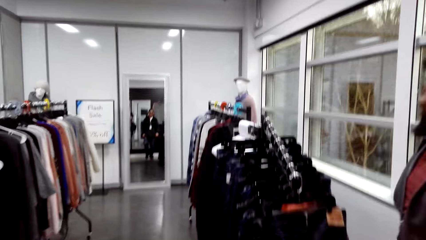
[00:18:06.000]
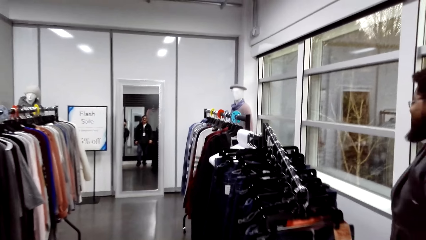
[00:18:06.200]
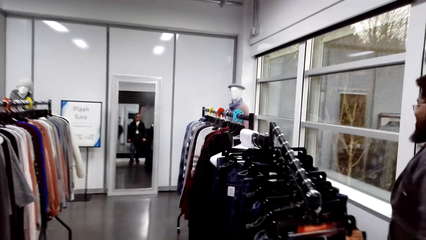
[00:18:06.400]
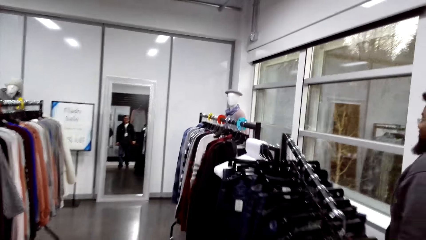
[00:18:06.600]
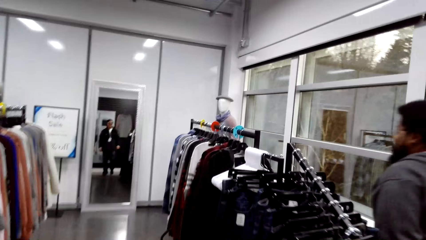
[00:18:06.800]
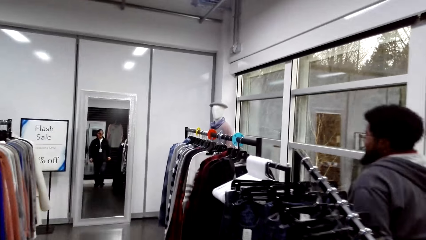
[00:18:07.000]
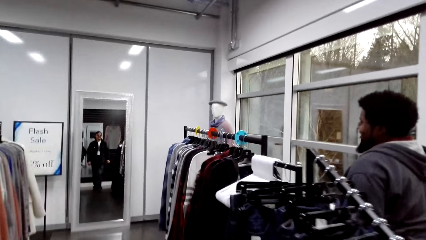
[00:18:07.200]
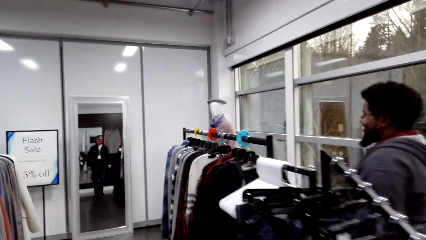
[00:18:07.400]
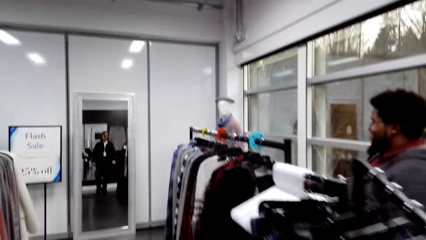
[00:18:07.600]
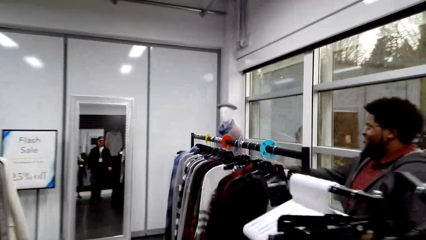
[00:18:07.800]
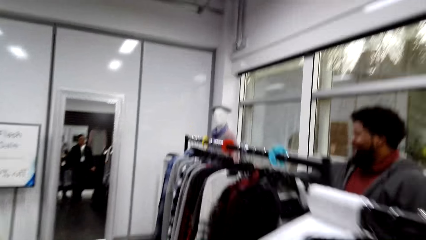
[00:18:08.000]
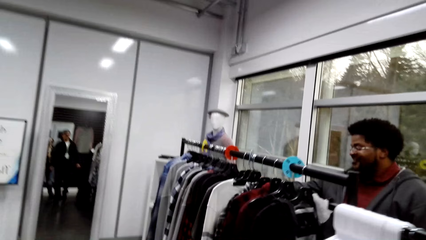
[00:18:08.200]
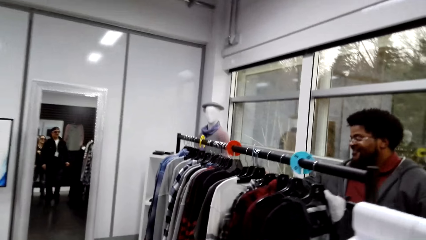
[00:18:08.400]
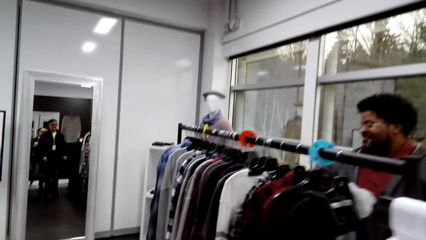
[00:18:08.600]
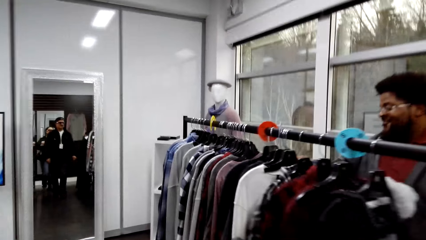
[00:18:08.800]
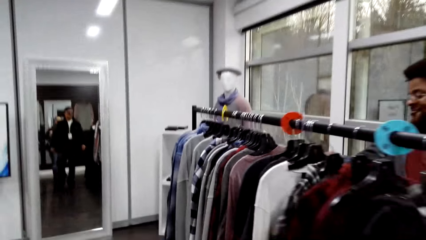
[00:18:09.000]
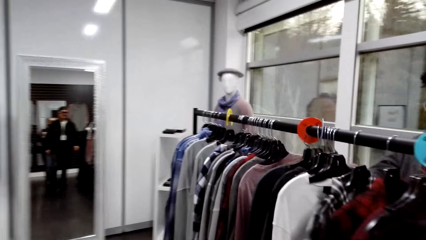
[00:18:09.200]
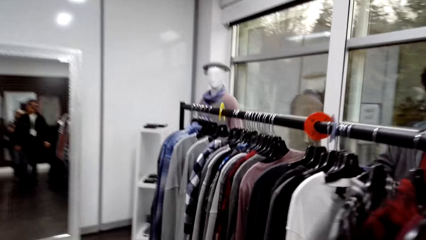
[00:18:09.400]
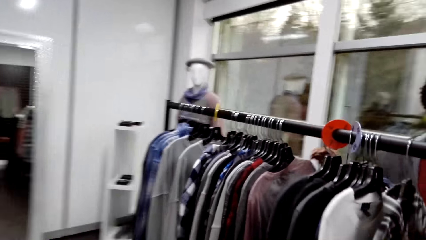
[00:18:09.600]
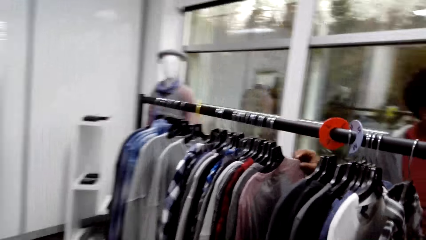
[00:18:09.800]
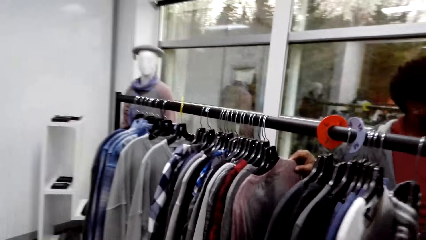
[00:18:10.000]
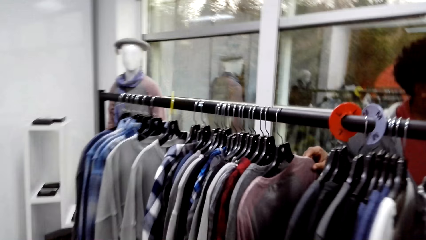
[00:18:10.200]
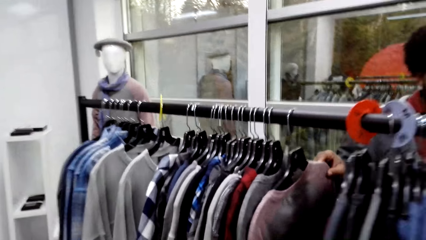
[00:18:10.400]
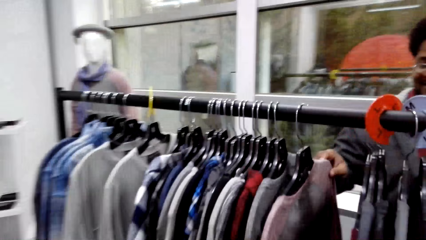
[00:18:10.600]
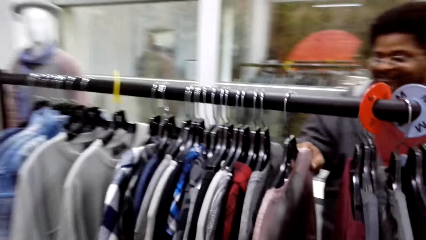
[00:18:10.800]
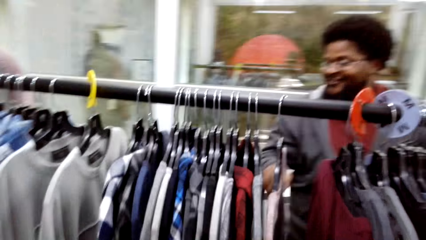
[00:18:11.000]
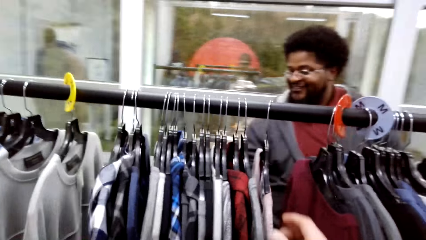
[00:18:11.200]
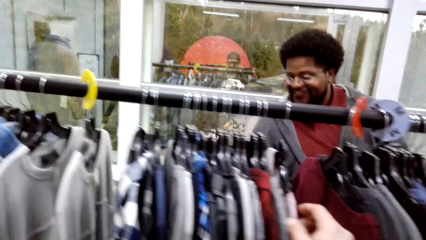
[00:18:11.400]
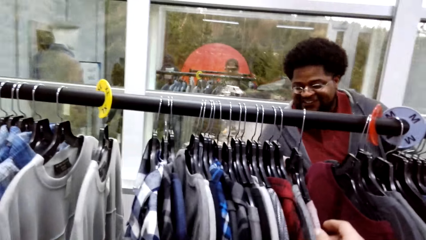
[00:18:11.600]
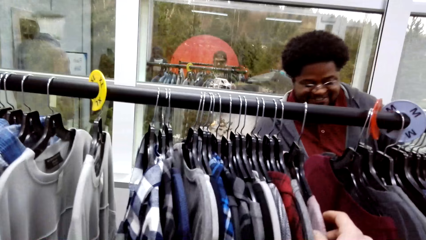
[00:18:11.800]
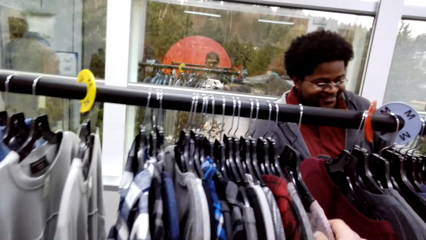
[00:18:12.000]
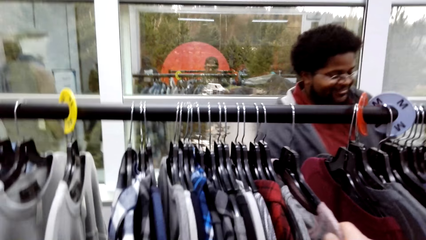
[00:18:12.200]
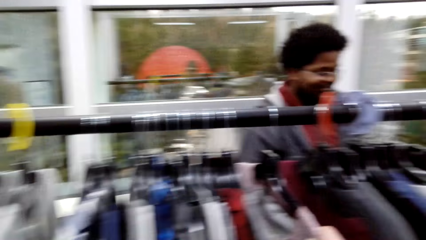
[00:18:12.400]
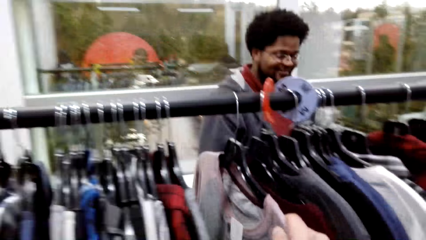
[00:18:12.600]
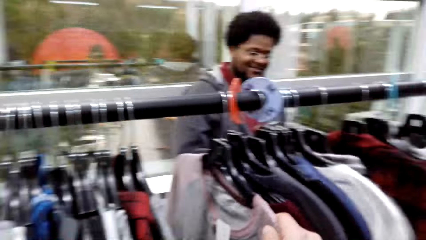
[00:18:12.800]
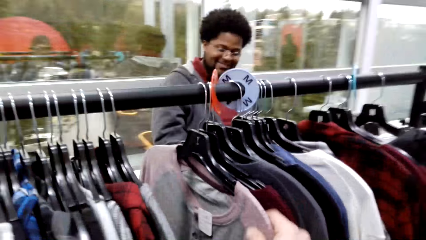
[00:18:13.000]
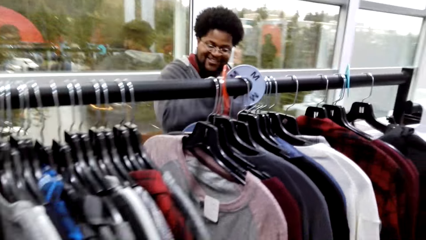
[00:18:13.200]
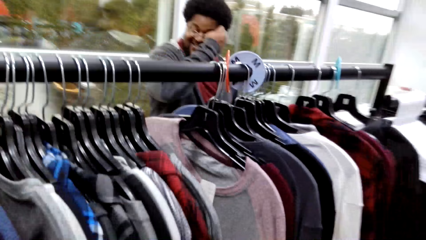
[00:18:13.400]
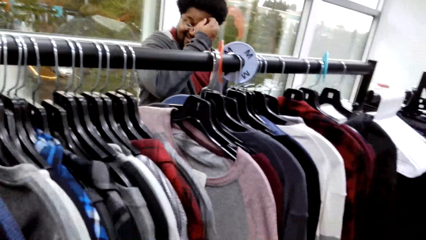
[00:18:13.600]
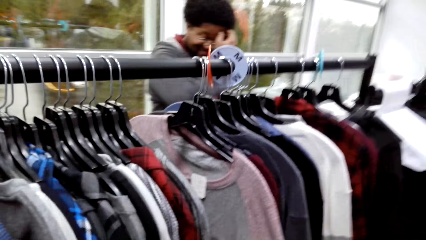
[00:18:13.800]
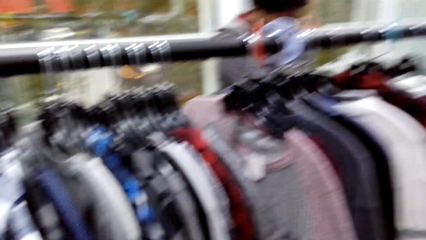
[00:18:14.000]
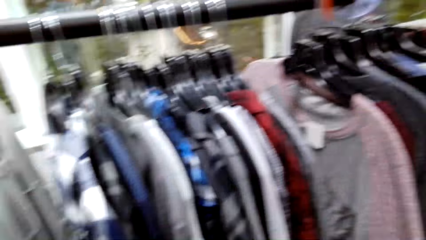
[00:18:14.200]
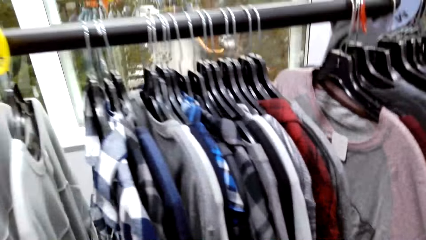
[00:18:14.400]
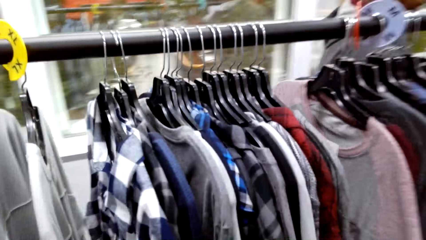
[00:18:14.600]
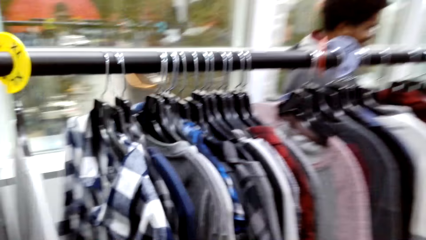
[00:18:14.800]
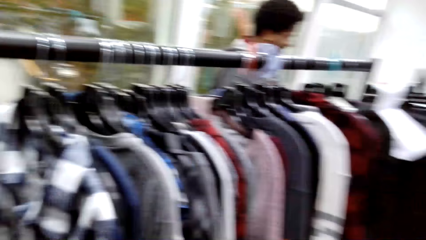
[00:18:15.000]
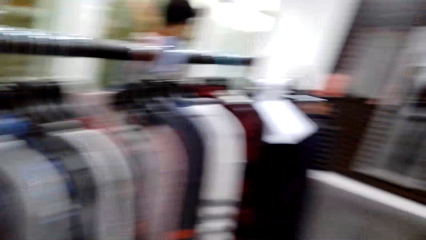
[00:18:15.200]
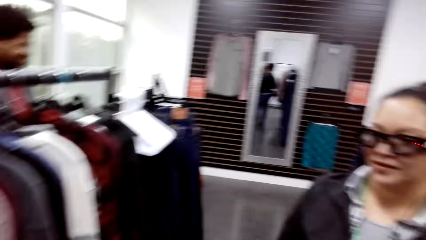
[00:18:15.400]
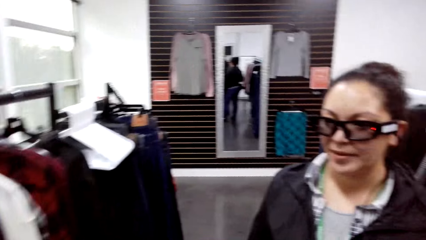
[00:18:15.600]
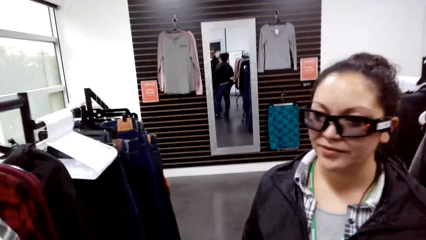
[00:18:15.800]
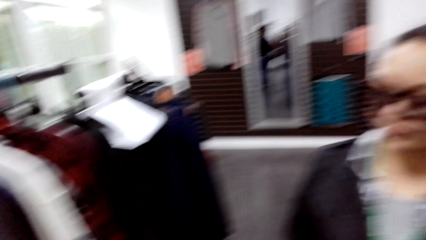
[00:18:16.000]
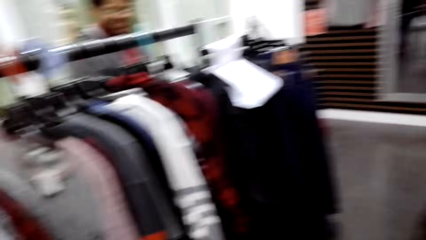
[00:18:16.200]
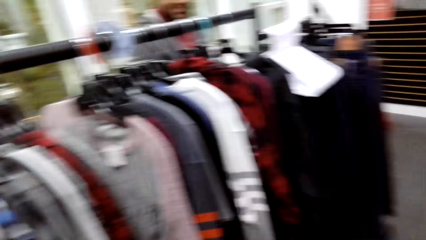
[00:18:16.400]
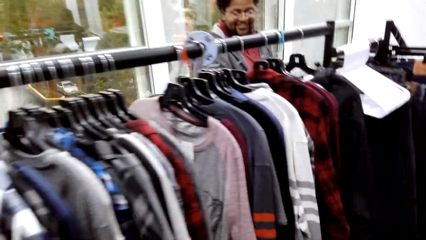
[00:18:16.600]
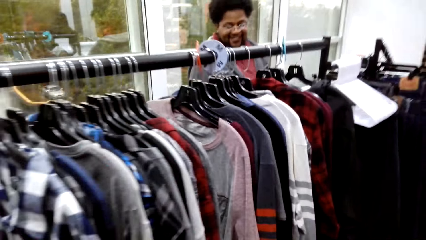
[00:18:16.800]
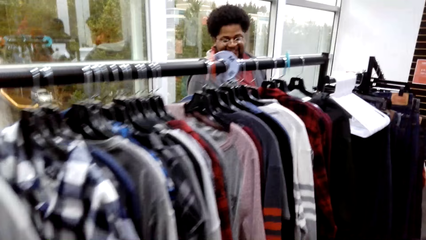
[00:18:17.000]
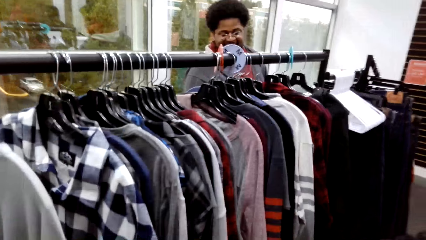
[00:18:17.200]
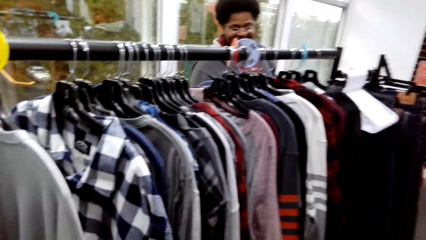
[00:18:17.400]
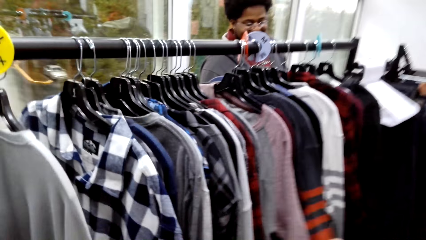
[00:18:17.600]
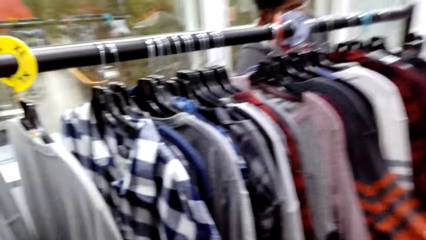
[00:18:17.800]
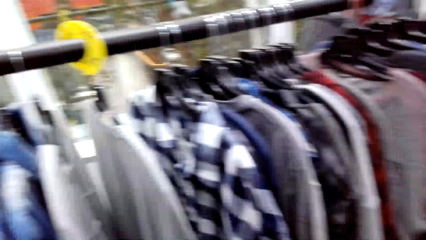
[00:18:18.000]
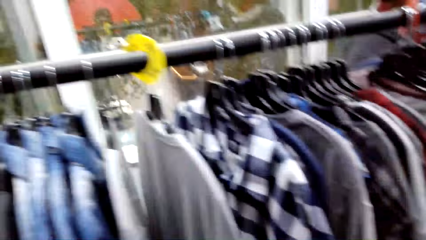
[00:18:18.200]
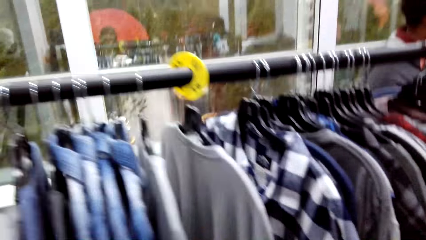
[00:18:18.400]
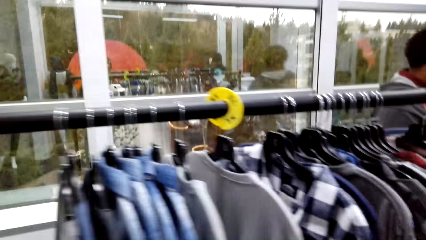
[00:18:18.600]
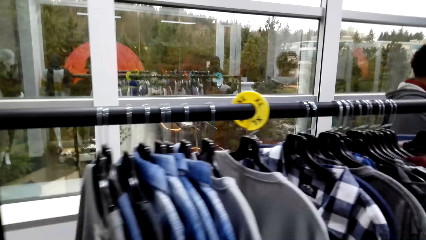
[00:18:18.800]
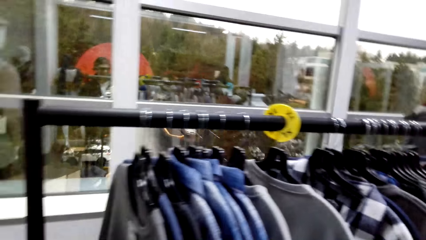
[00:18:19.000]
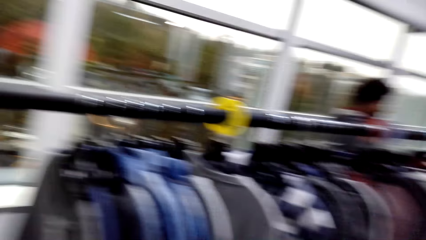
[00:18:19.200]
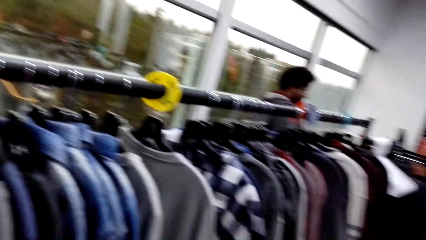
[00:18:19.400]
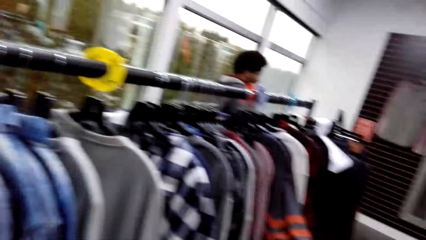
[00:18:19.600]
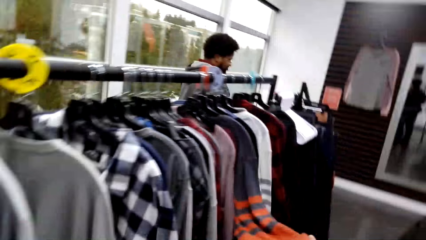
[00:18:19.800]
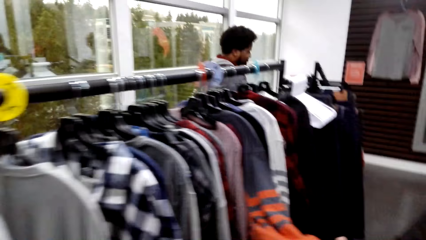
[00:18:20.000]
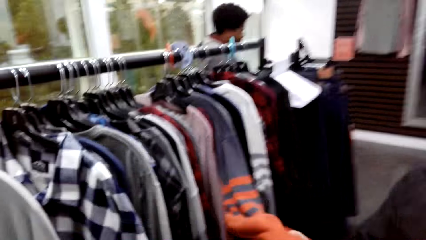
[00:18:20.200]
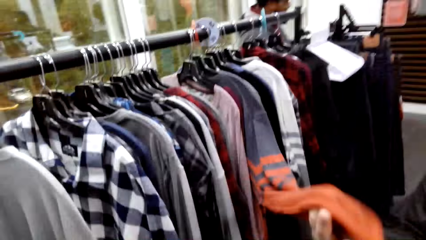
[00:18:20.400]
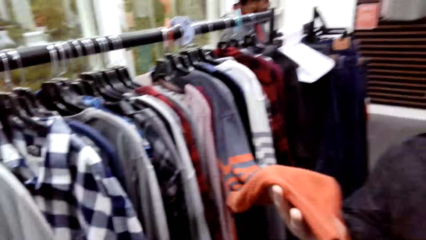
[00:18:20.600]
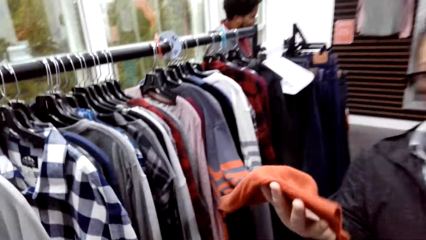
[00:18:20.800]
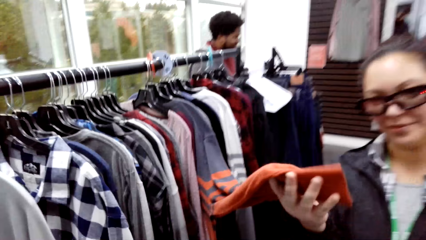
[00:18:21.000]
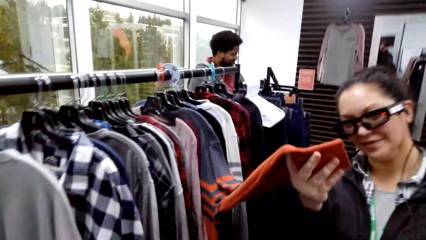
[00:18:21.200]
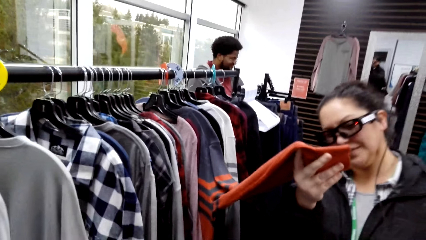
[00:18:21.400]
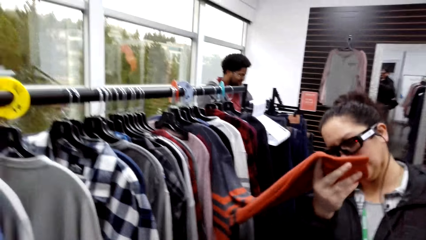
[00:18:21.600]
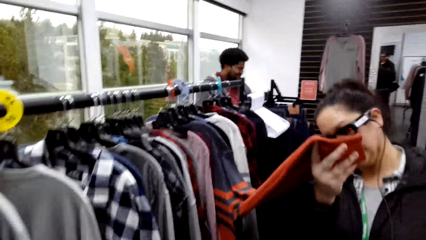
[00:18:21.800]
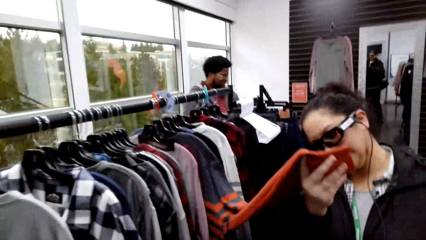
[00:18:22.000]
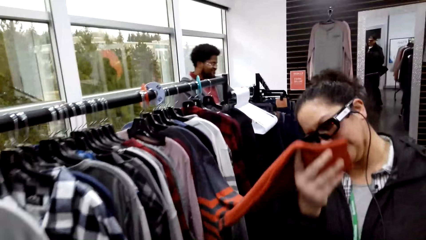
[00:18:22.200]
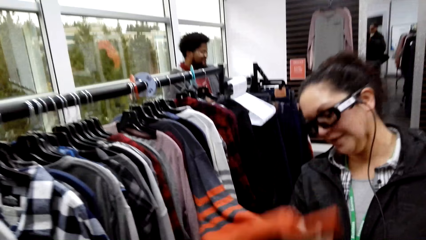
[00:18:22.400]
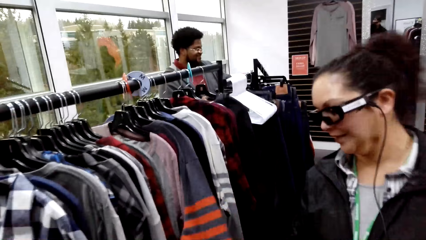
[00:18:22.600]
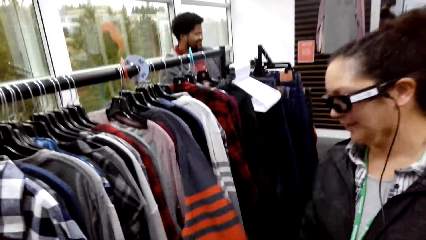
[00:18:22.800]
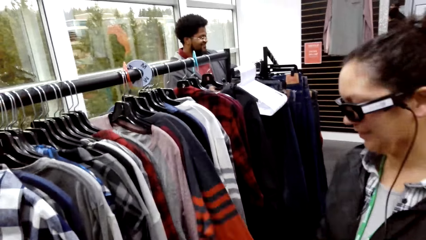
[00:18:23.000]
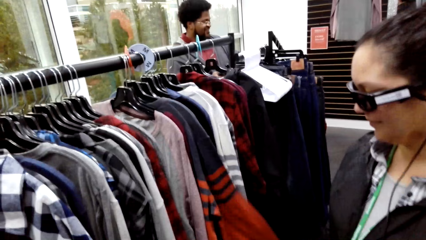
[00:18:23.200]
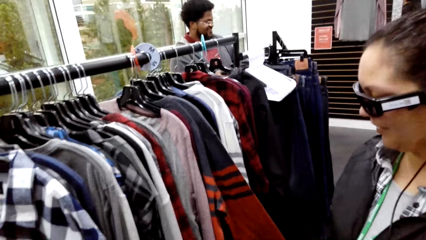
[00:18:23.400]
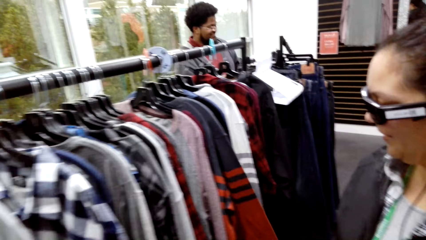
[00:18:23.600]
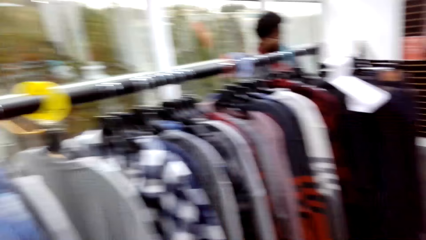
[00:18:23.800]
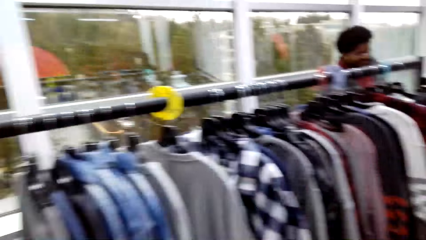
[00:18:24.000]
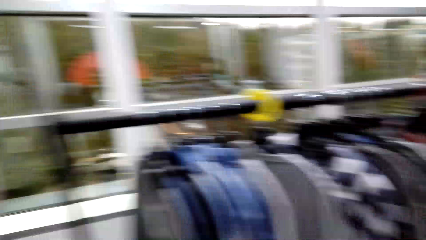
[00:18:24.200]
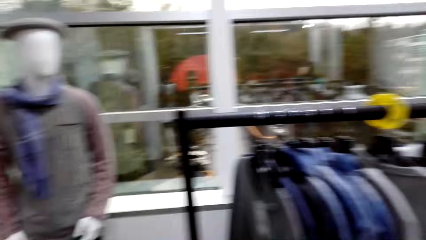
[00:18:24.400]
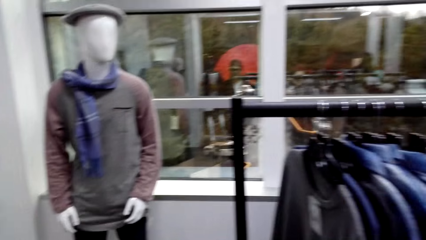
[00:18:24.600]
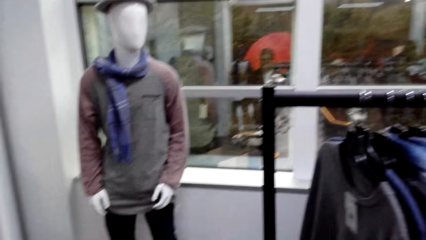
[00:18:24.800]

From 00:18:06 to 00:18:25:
The camera wearer walks around the clothing store. They stare at the cashier and talk to the cashier. They inspect a cloth. A woman talks to the camera wearer. The camera wearer looks around the clothing store. The woman inspects a sweater. The woman touches clothes. The camera wearer talks to the woman.
